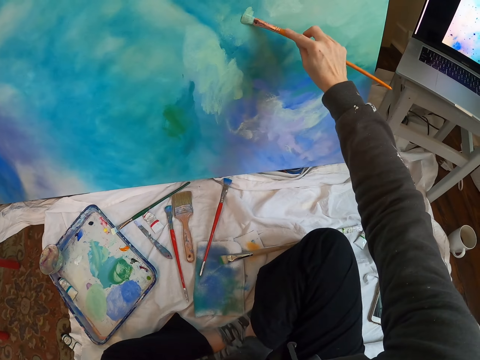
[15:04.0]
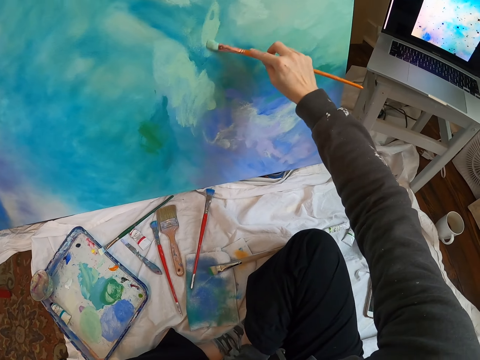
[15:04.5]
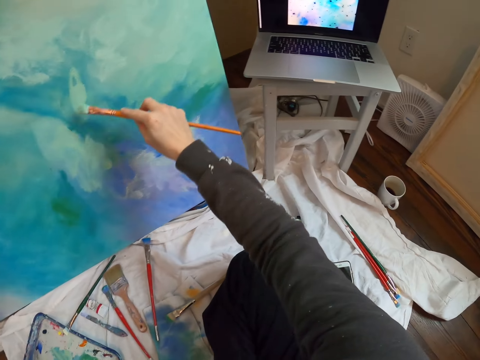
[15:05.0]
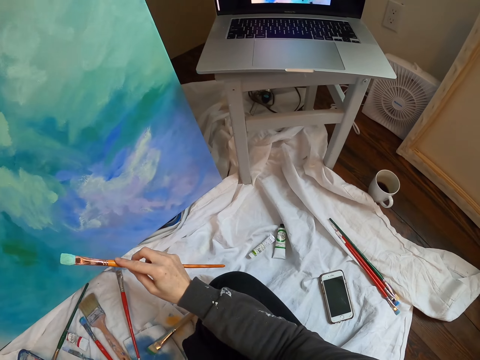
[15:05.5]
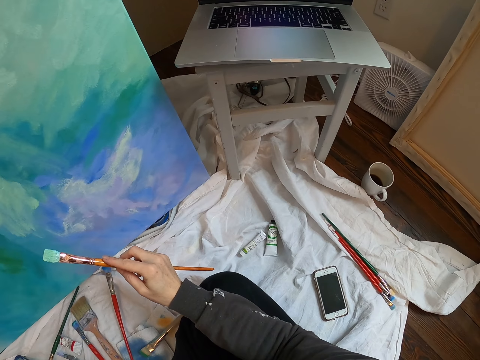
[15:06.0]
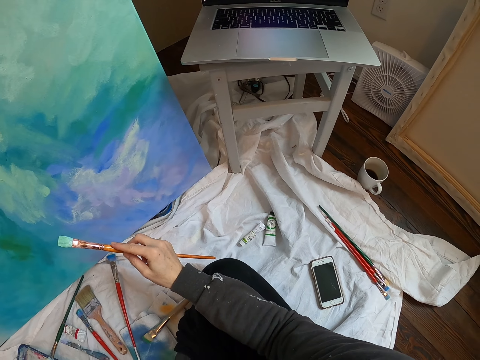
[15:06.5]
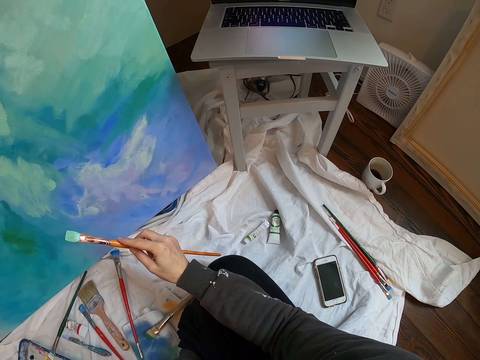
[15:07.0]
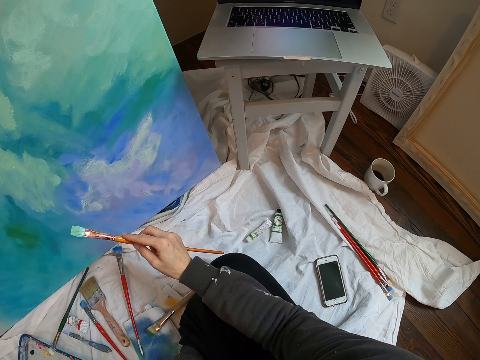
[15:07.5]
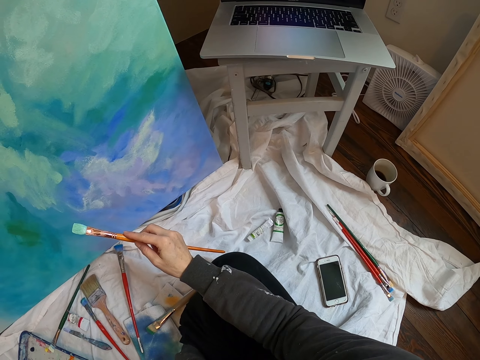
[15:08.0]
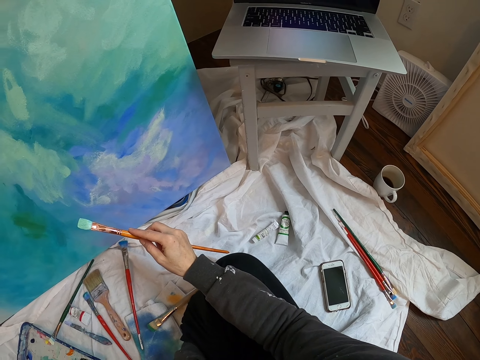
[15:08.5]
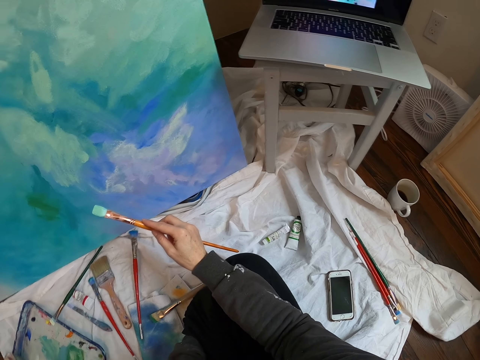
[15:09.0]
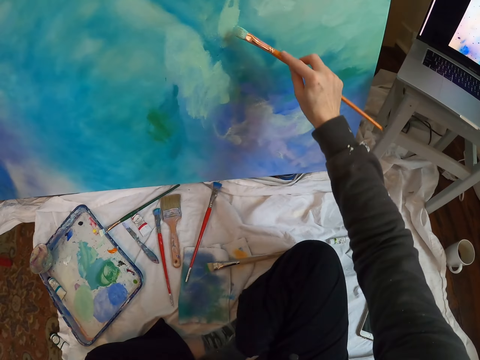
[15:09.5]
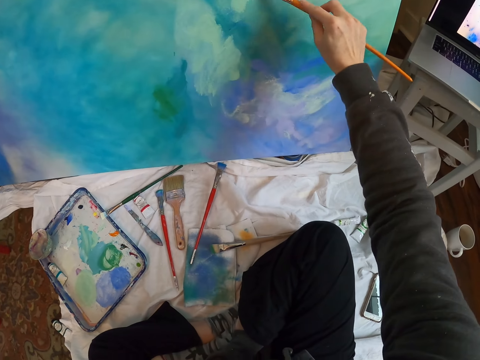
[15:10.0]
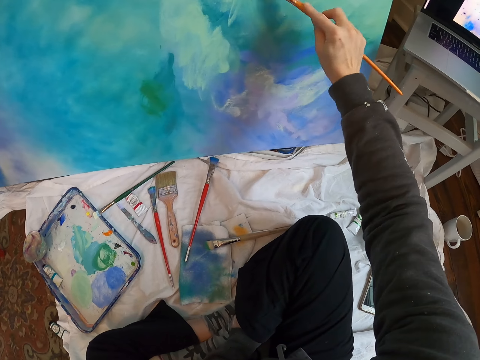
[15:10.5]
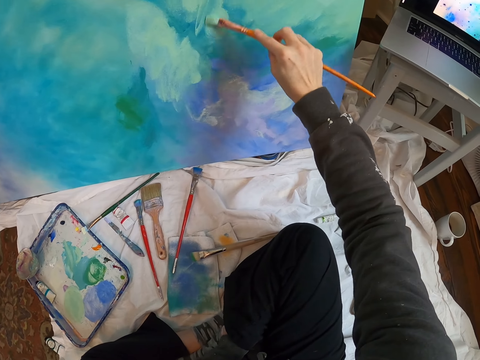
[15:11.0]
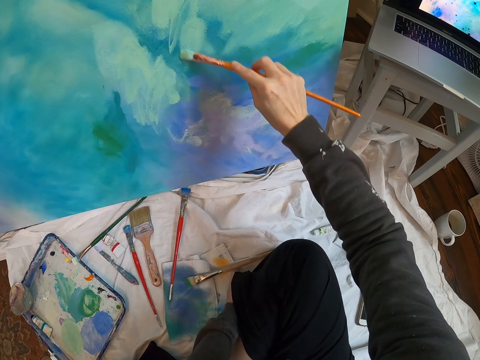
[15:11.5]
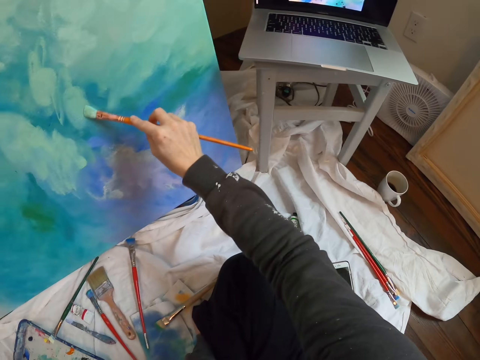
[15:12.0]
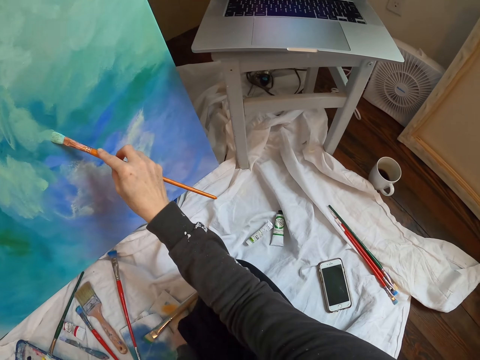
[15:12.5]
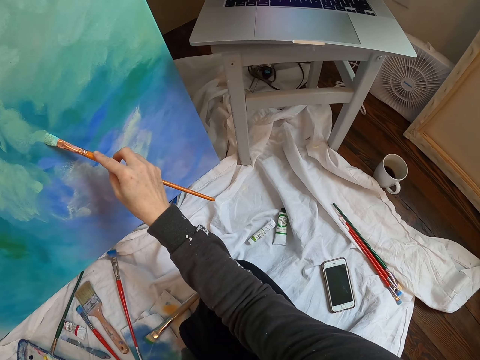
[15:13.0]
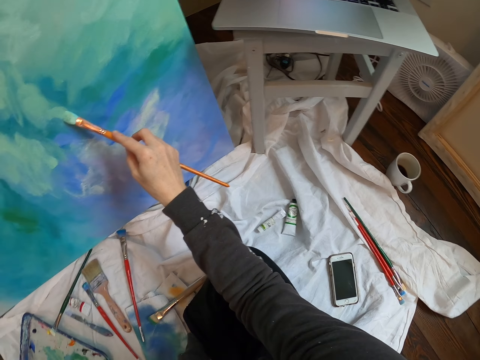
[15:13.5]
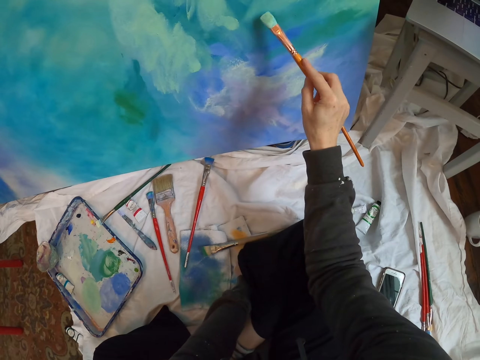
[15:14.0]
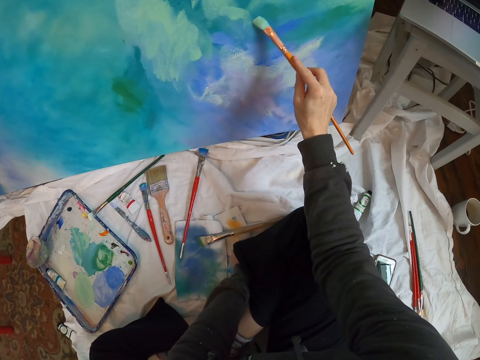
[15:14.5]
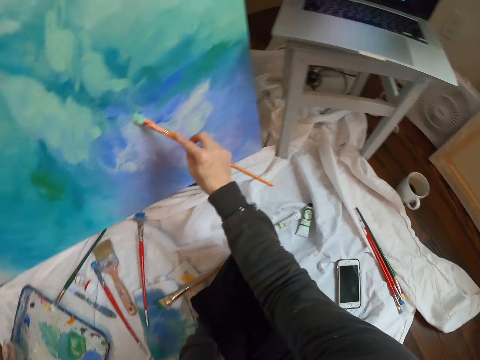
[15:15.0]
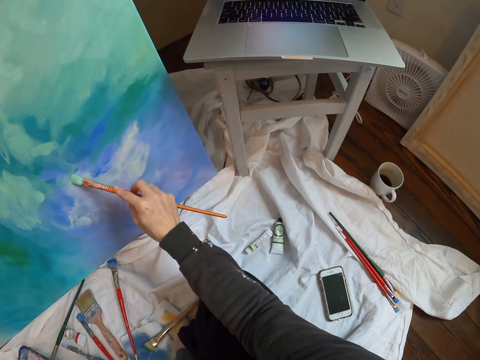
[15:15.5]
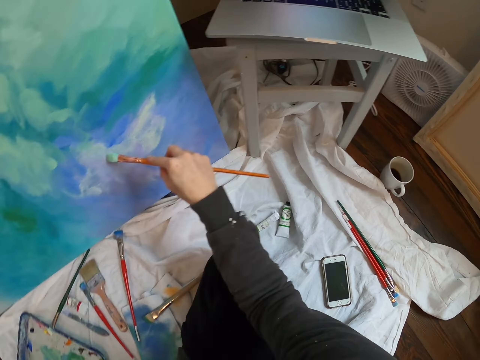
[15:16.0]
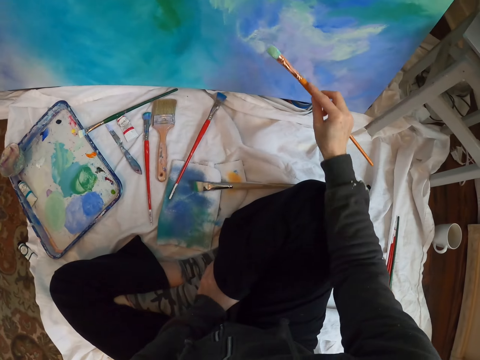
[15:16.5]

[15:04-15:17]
The camera wearer paints wall art with a paint brush. They look at the laptop. They paint the wall art with the paint brush. They look at the laptop. They paint the wall art with the paint brush. They look at the laptop.

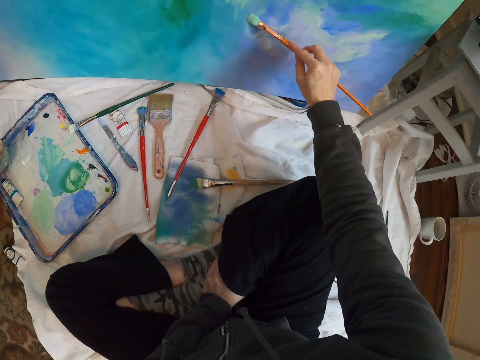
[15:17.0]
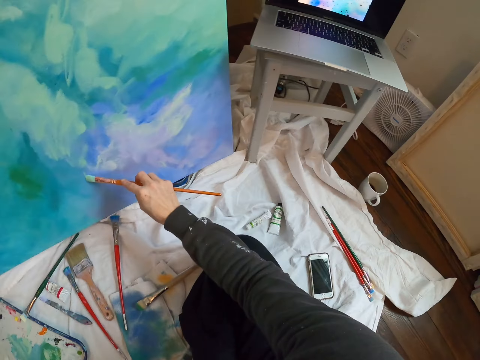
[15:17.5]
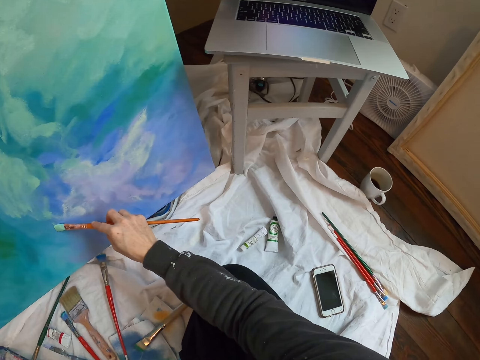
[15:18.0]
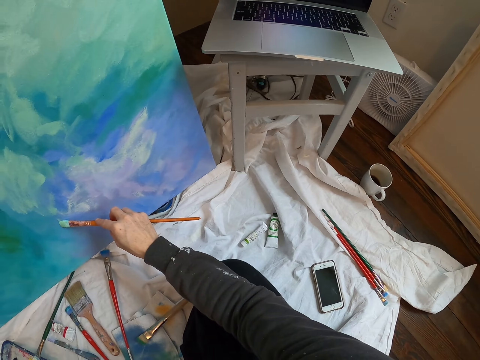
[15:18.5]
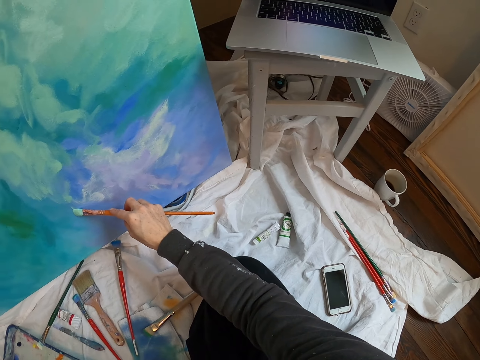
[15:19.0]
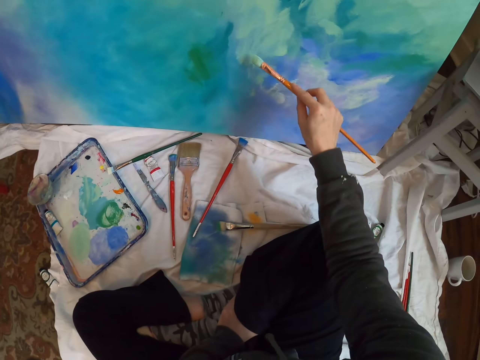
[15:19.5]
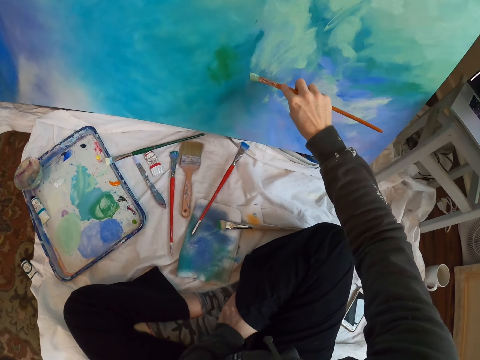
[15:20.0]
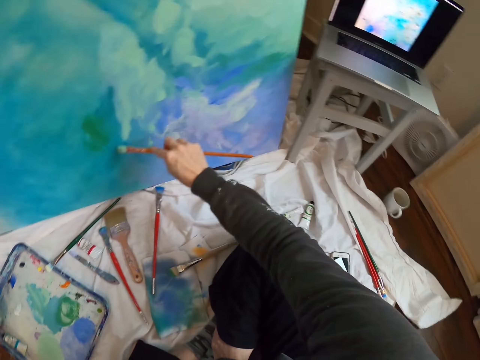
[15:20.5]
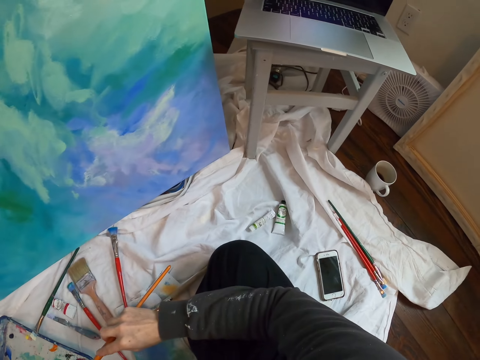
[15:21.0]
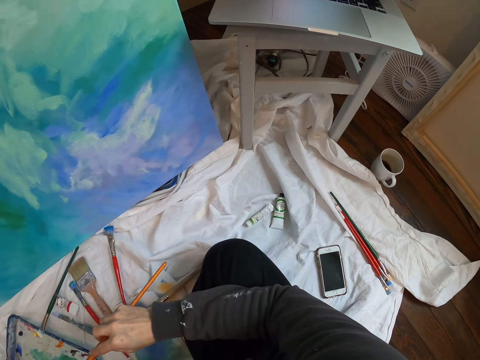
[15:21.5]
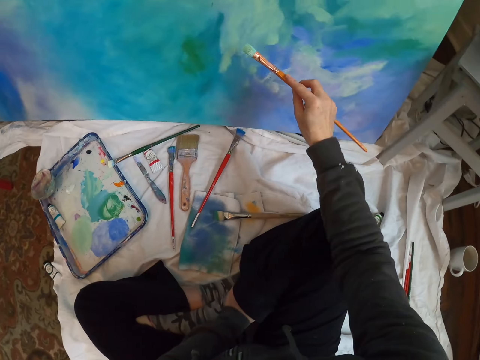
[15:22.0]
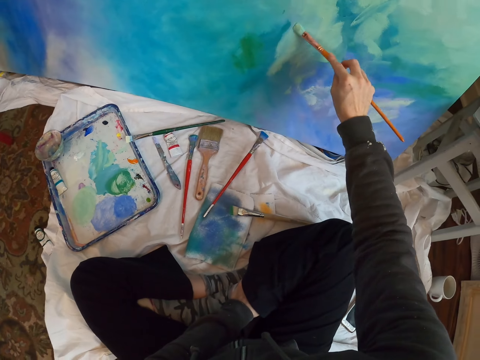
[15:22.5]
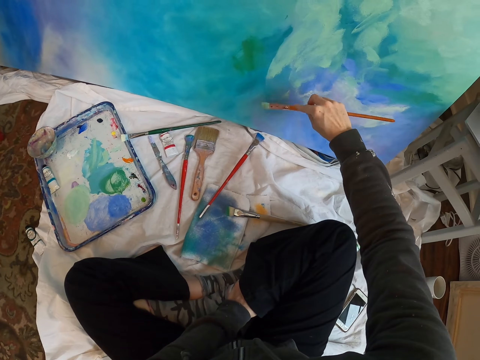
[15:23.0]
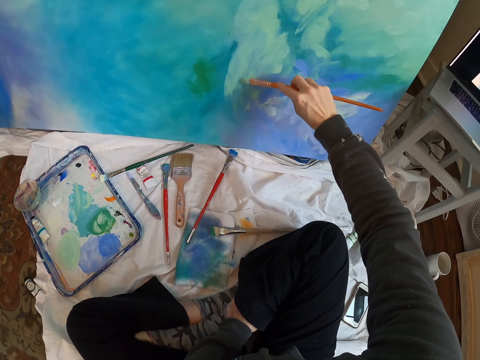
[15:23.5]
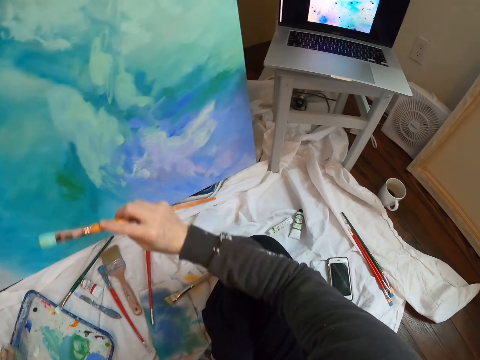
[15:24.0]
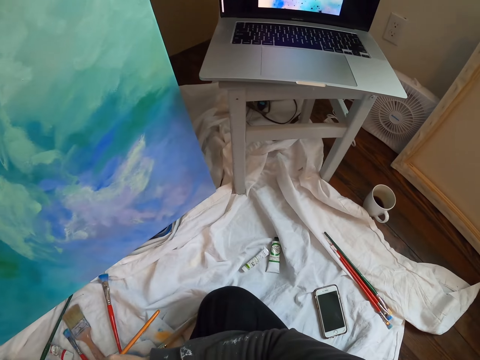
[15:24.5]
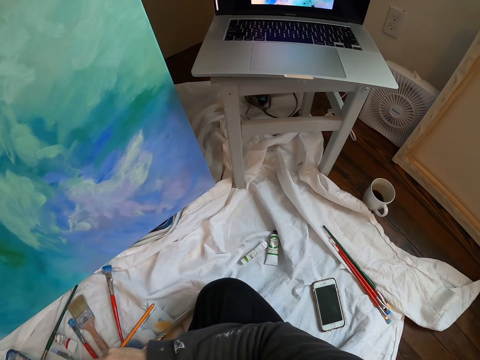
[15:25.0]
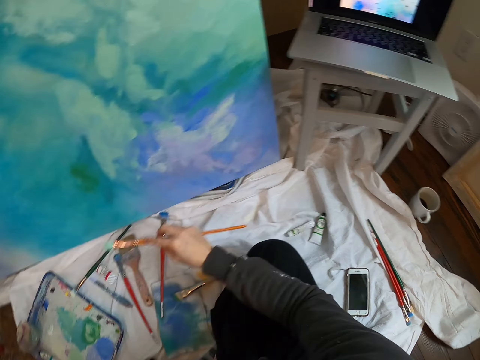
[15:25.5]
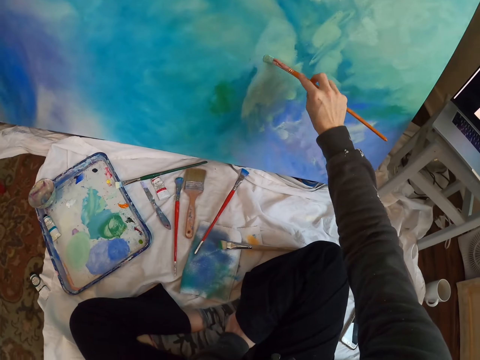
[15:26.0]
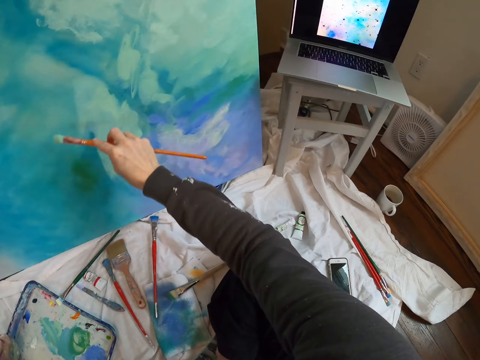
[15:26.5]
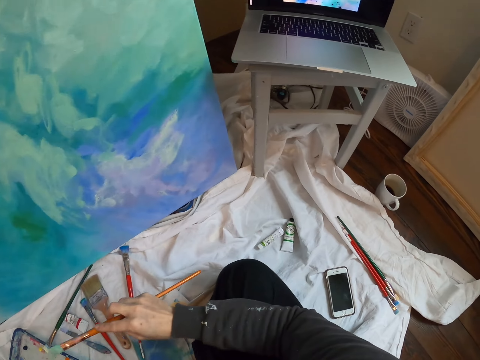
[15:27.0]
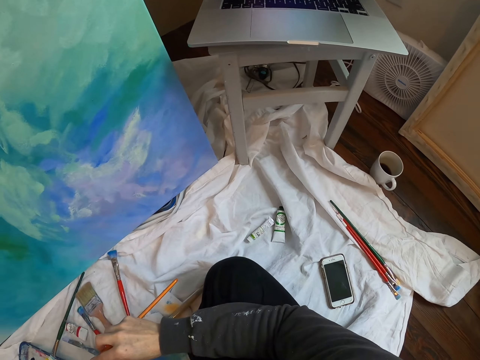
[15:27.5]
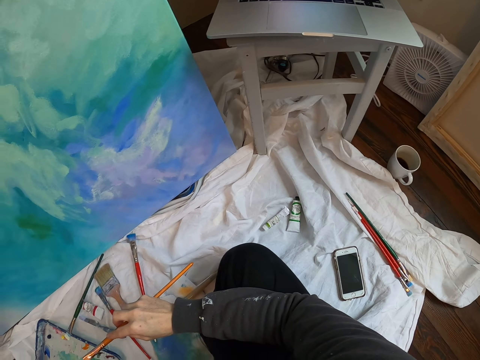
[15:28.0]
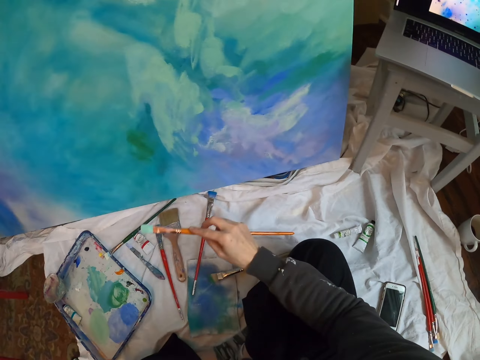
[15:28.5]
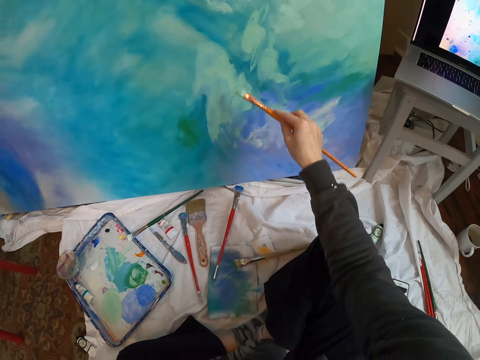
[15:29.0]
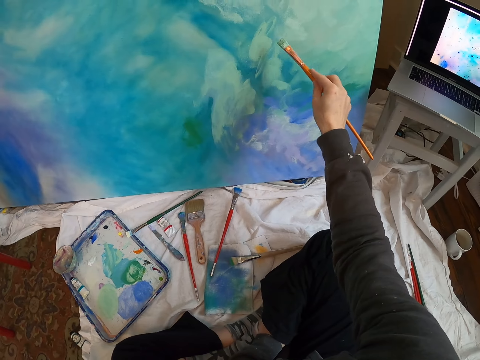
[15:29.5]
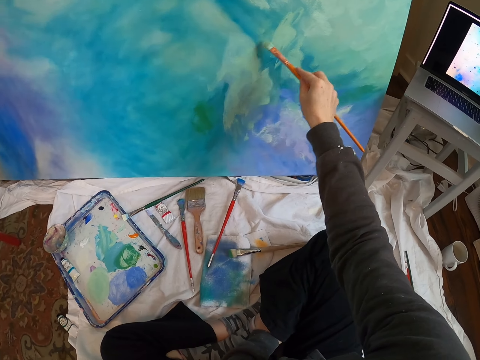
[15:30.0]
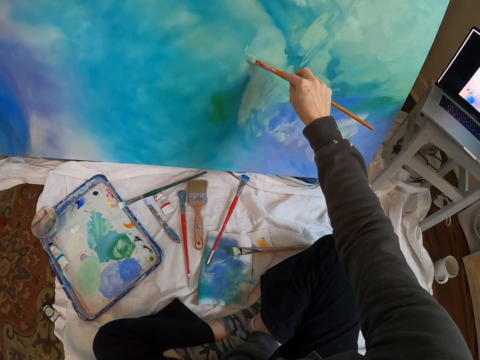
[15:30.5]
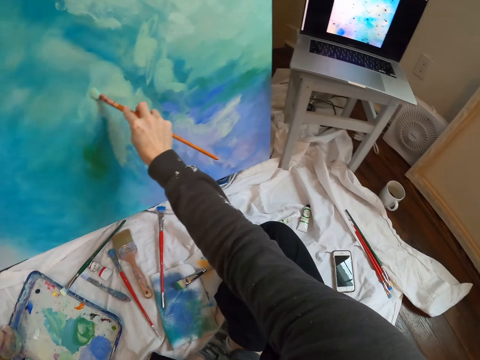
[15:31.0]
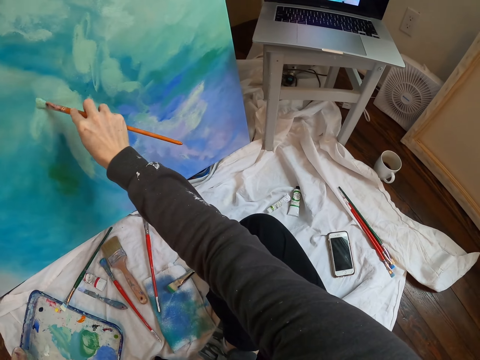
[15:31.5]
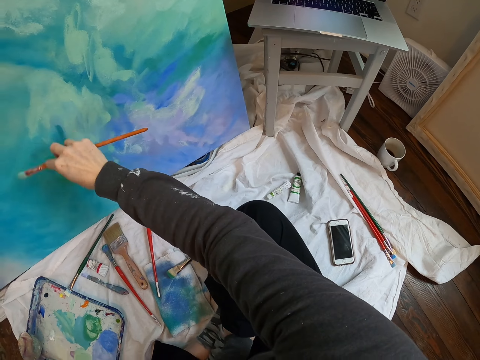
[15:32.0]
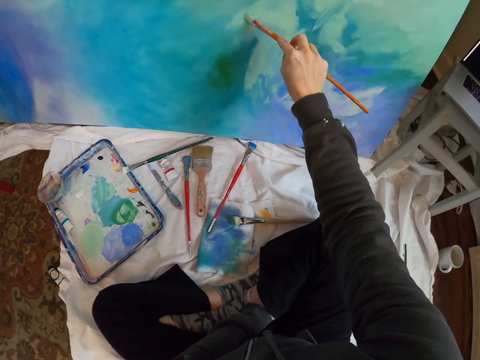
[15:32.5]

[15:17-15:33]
The camera wearer paints wall art with a paint brush. They look at the laptop. They paint the wall art with the paint brush. They look at the laptop. They paint the wall art with the paint brush. They look at the laptop. They paint the wall art with the paint brush. They look at the laptop. They paint the wall art with the paint brush.
